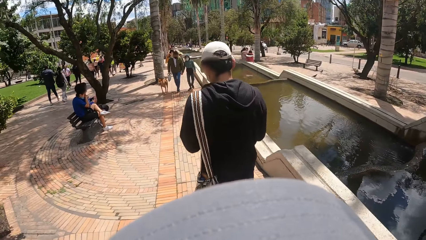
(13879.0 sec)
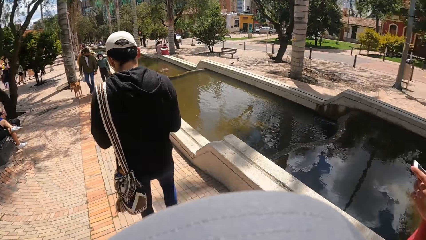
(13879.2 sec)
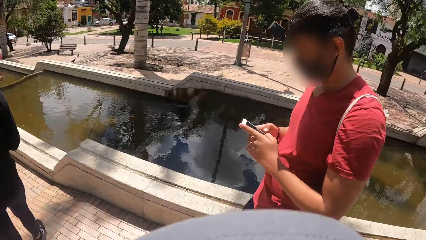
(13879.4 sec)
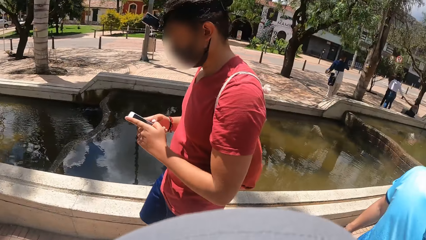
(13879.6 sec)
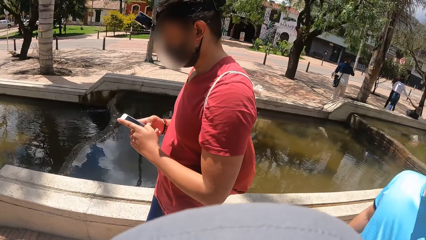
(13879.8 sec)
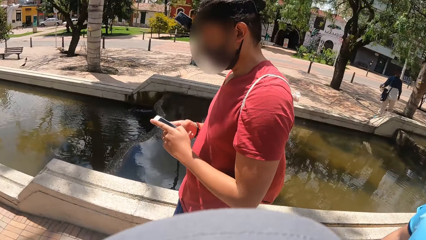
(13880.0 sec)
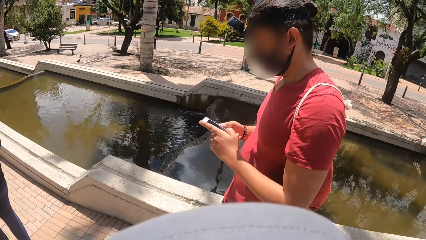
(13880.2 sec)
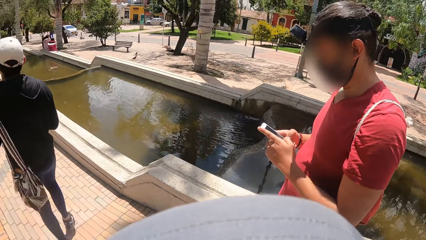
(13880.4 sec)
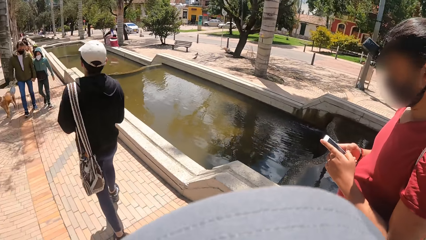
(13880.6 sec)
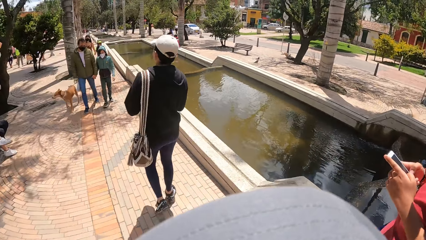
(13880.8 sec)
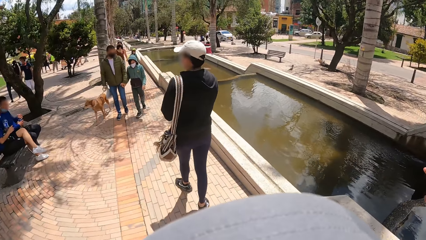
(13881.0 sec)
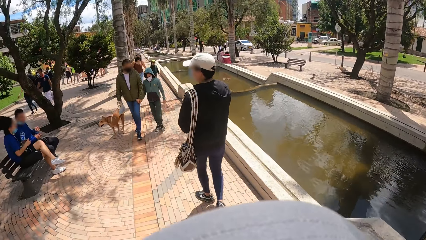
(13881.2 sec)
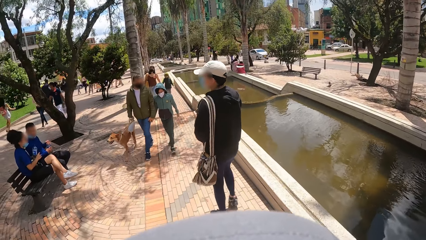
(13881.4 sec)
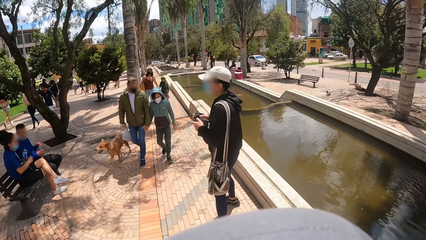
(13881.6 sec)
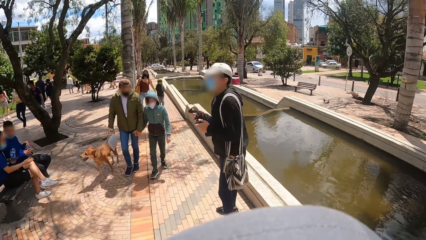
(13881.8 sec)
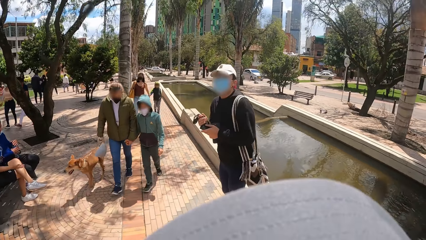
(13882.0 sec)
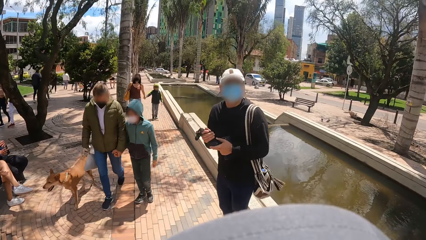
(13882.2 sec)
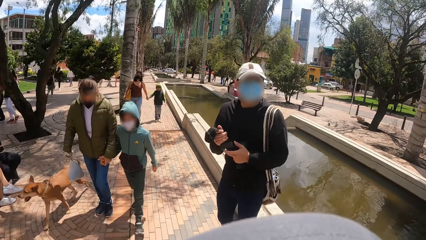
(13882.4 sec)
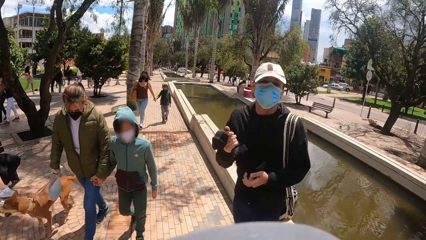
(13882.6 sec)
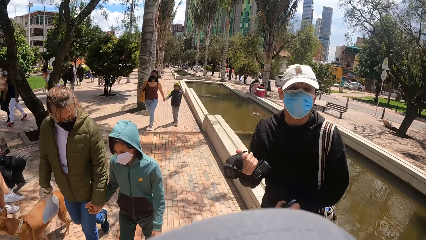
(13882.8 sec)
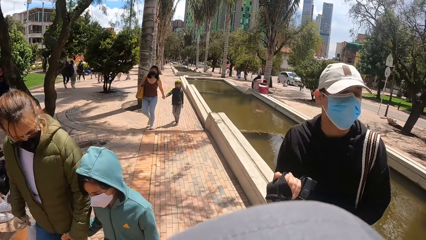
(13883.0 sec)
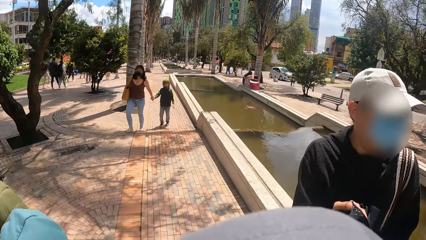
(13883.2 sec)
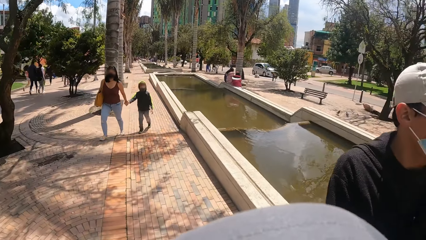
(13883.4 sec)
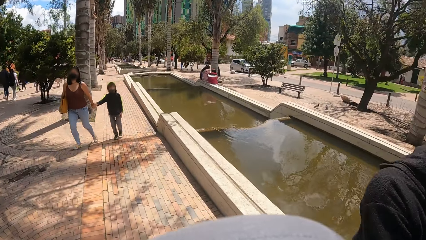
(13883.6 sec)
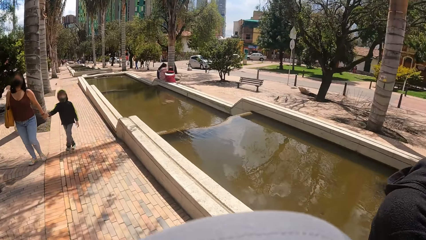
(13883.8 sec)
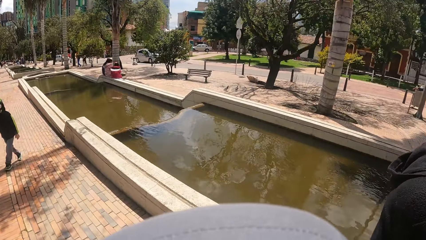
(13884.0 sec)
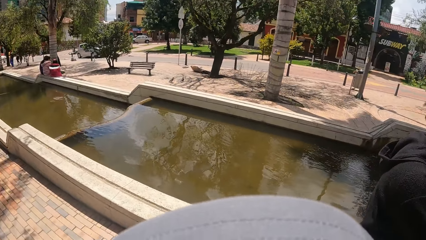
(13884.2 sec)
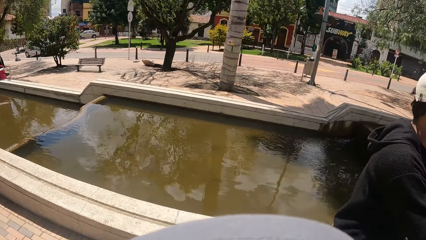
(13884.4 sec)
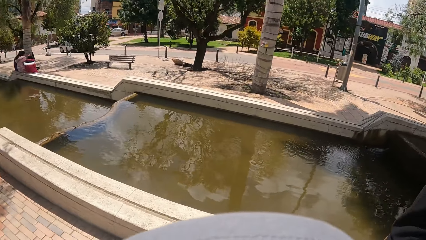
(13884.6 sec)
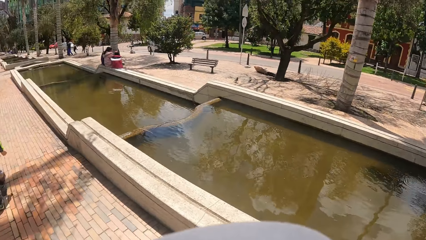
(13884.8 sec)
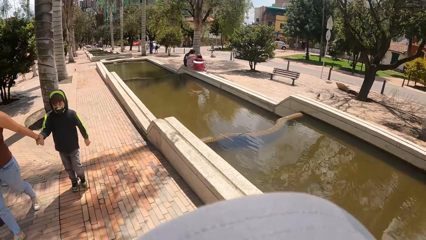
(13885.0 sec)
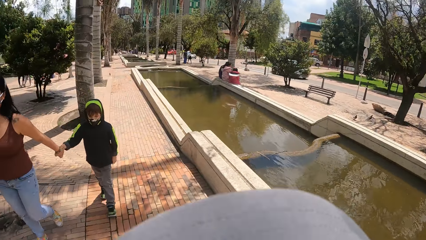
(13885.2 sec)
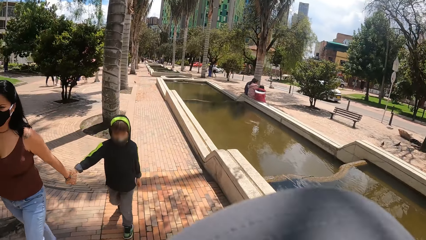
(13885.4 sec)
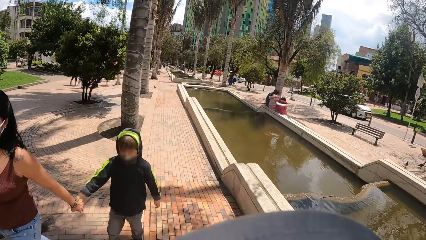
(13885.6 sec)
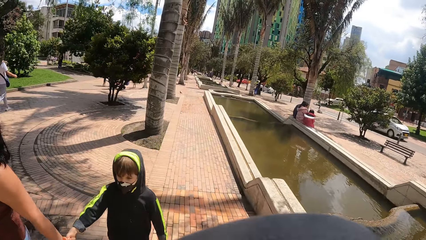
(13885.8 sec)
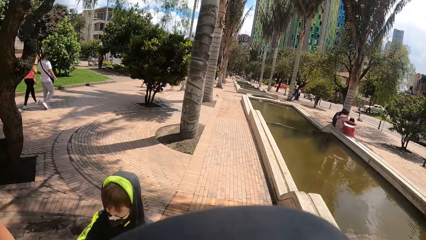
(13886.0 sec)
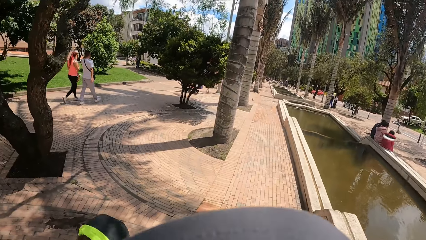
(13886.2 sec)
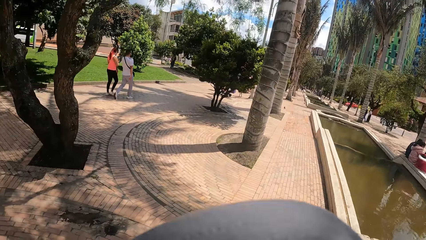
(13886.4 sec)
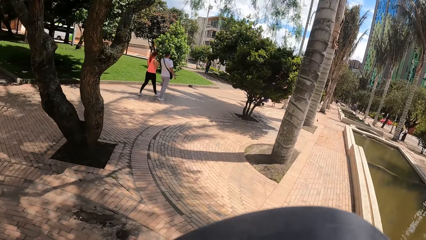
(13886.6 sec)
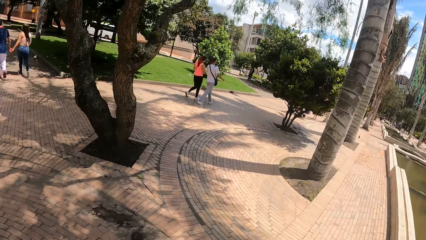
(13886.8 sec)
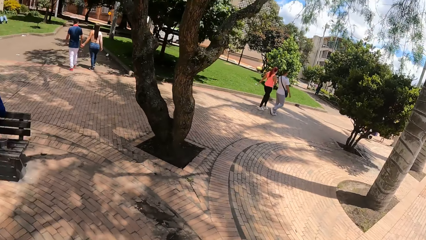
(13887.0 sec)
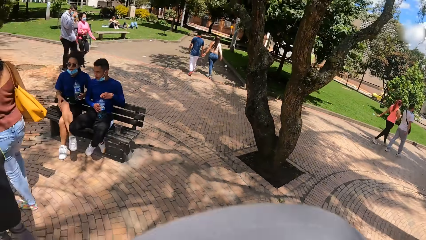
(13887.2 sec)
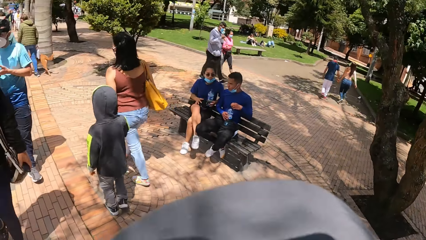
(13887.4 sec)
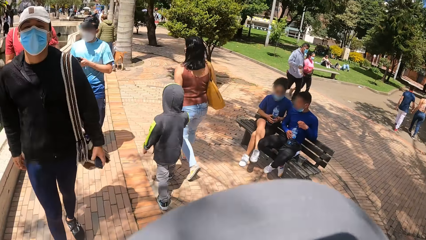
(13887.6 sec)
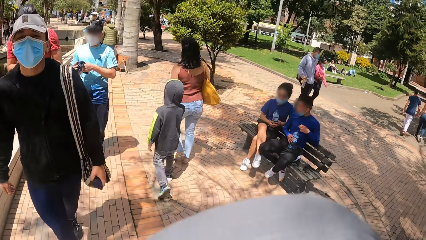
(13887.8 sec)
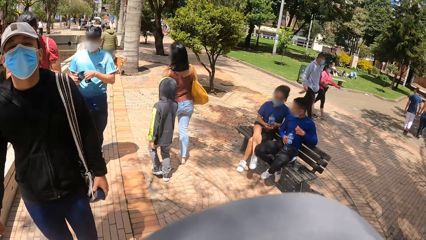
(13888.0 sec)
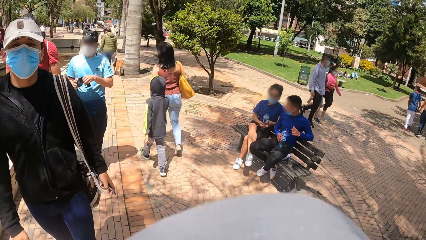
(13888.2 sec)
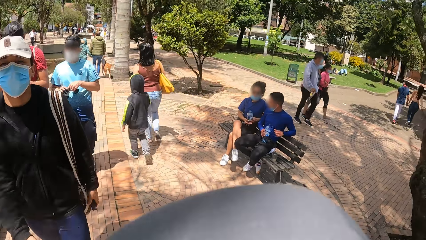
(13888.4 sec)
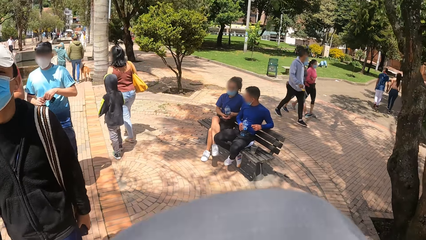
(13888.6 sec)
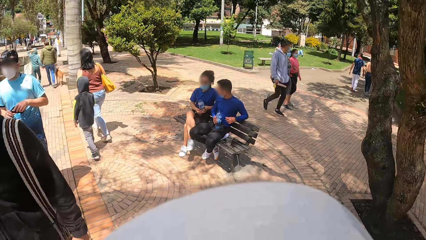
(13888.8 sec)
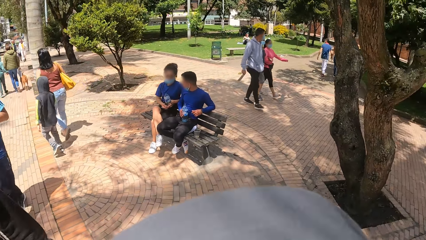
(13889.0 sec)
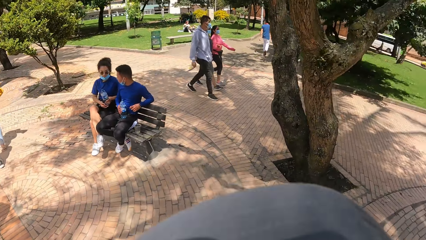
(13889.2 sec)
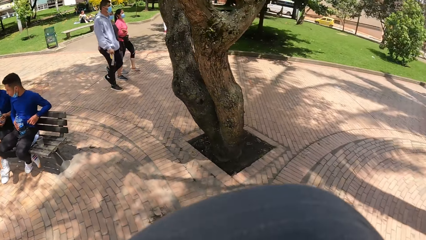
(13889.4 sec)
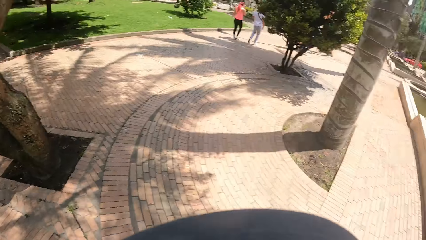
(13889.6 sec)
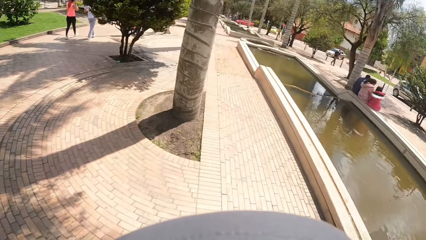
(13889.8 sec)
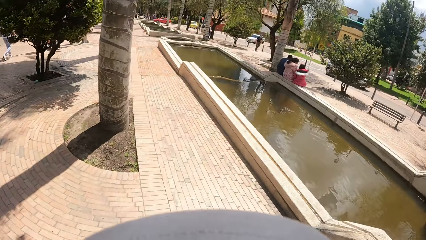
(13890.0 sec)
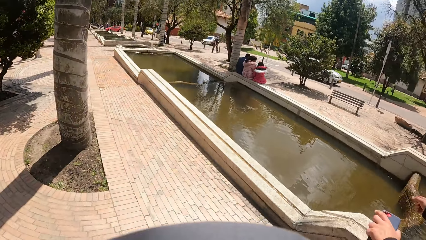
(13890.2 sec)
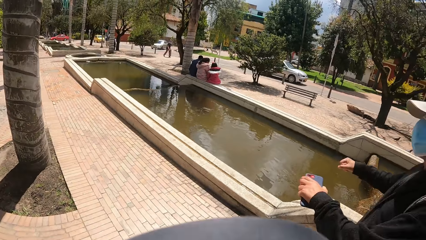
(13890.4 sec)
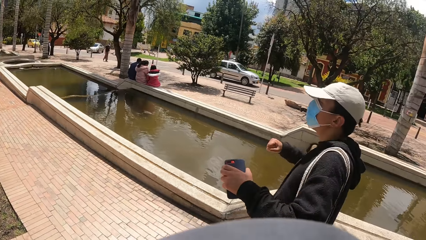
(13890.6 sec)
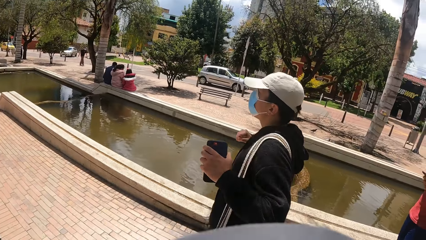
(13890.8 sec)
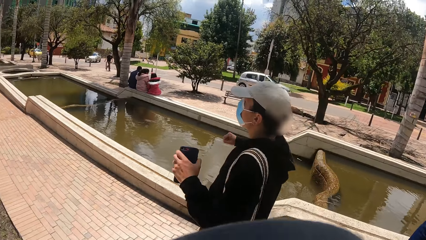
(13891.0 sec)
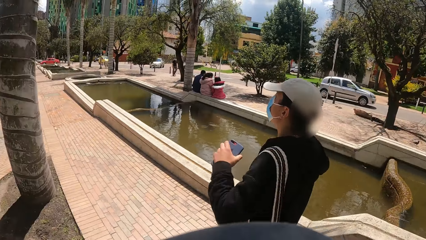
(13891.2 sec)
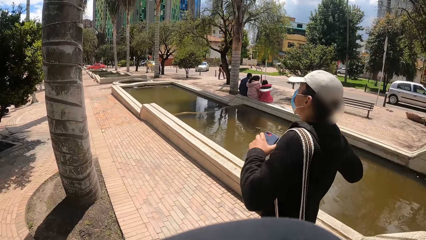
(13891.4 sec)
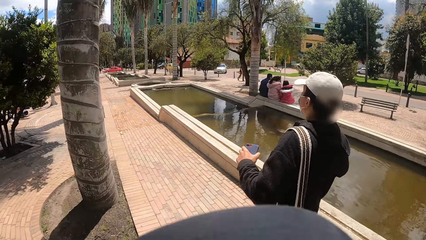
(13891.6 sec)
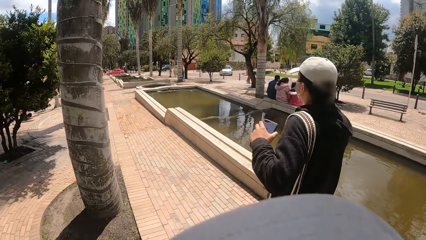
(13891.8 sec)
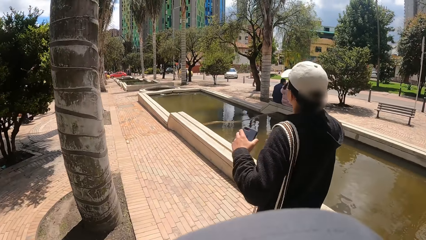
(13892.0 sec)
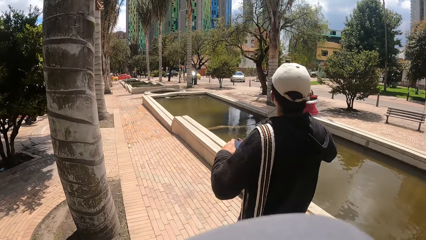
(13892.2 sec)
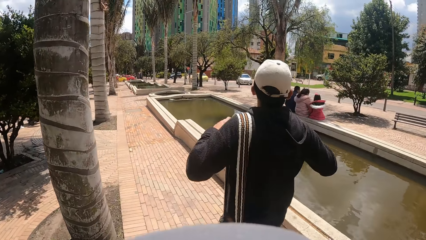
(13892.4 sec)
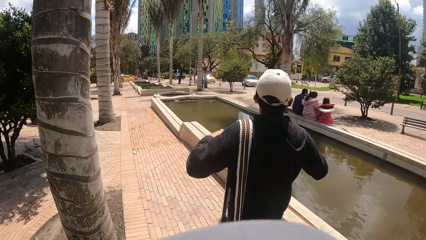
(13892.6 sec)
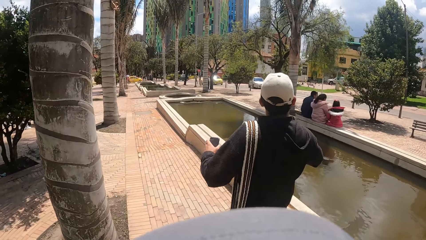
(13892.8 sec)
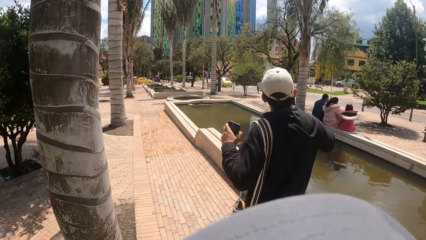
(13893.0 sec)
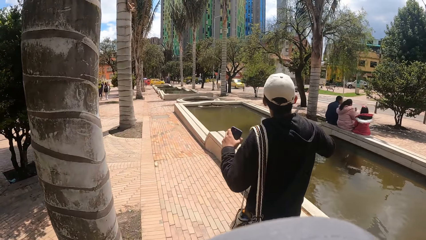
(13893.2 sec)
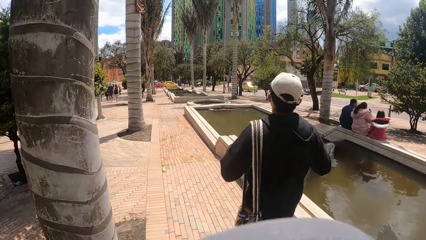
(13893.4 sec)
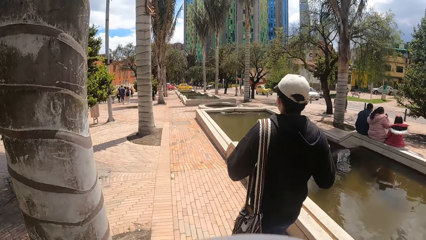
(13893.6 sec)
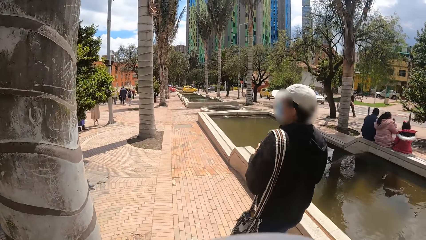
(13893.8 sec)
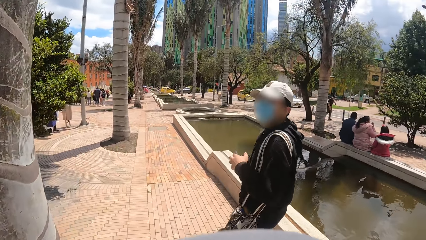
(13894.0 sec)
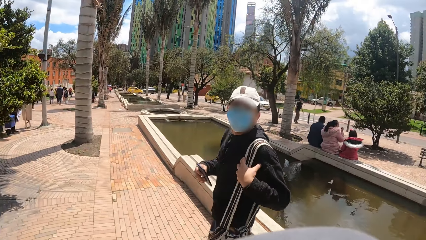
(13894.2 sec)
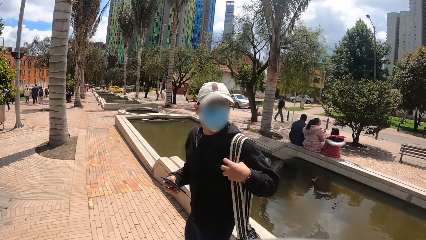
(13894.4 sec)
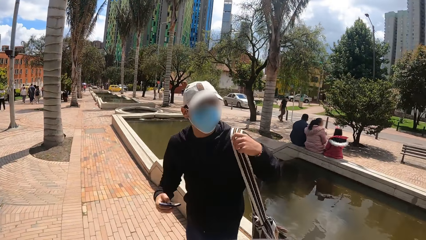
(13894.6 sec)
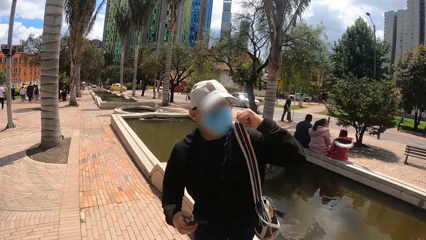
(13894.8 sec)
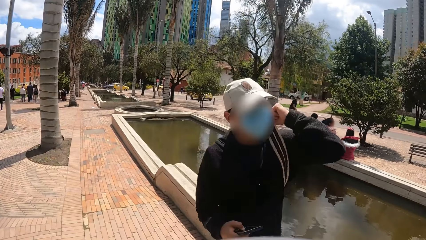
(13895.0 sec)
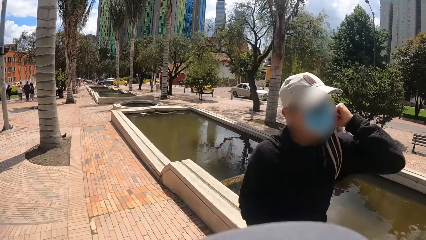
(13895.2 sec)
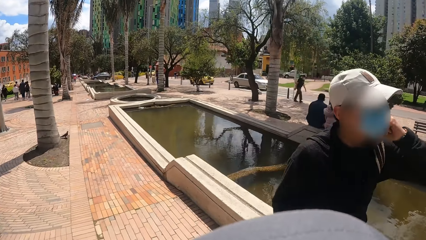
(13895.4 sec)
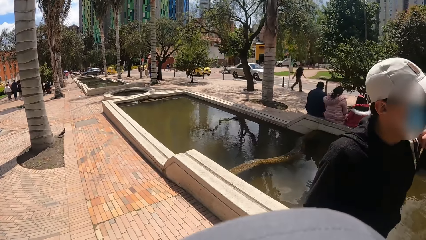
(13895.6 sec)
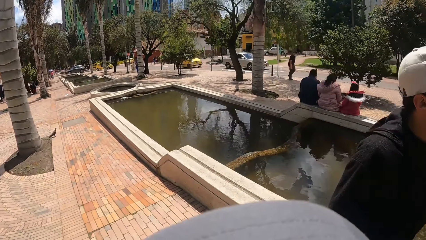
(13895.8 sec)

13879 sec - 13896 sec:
The camera wearer walks on the road or pathway with a group of people. They look at the first man, the other man and the third man. They walk on the pathway.
